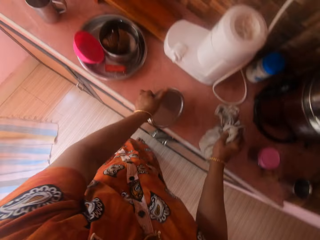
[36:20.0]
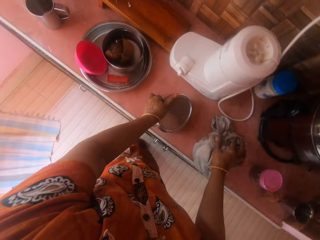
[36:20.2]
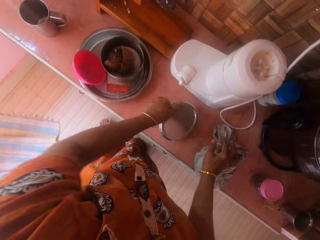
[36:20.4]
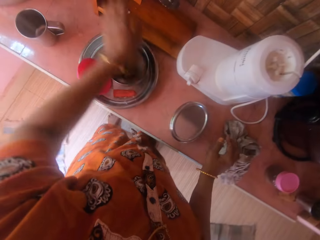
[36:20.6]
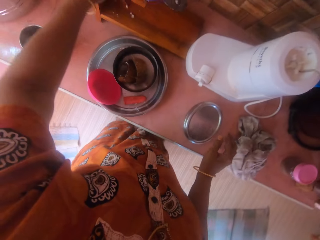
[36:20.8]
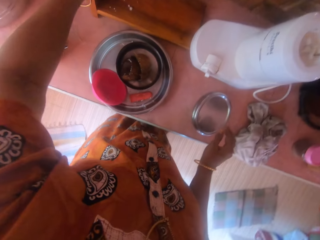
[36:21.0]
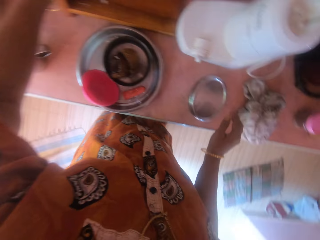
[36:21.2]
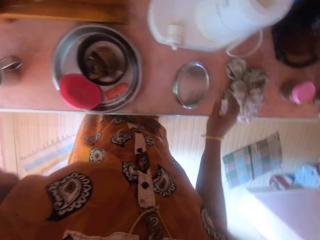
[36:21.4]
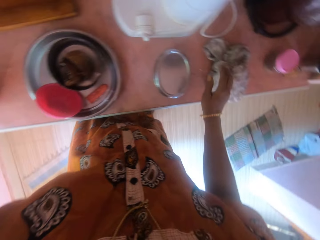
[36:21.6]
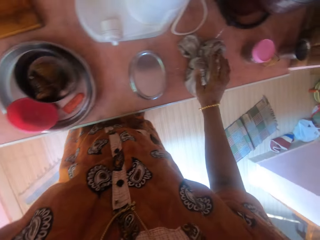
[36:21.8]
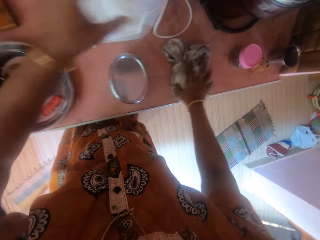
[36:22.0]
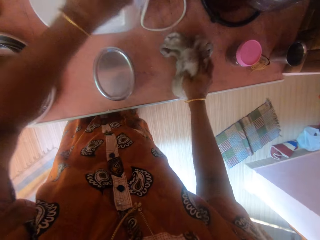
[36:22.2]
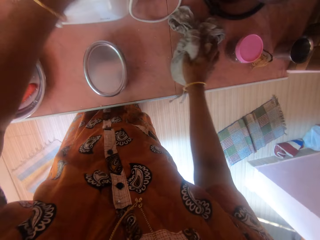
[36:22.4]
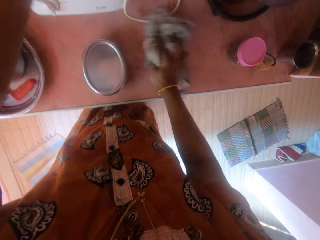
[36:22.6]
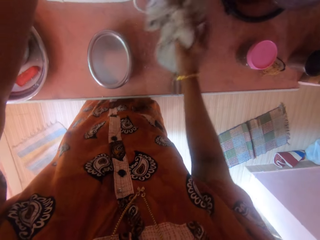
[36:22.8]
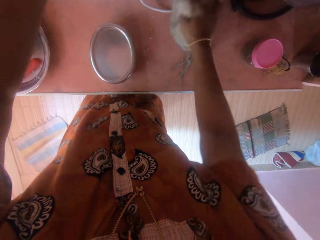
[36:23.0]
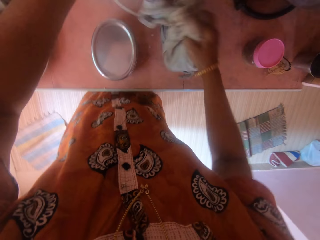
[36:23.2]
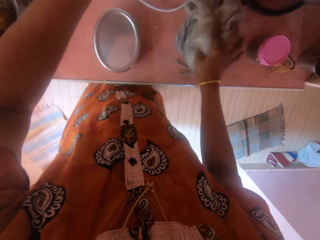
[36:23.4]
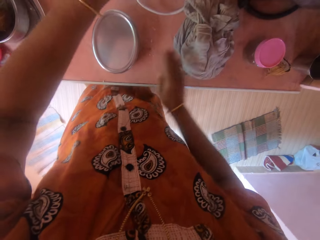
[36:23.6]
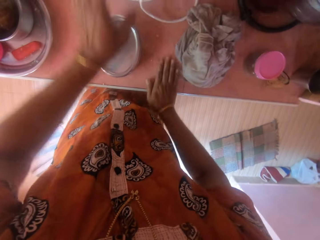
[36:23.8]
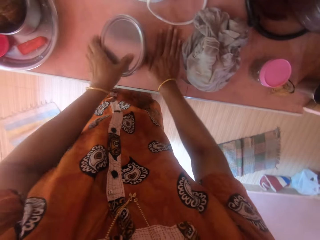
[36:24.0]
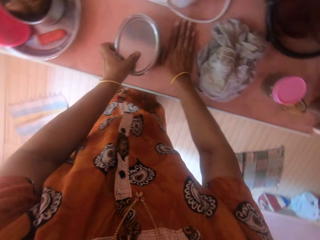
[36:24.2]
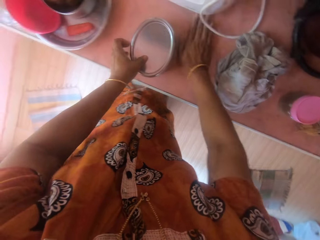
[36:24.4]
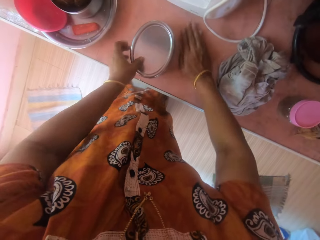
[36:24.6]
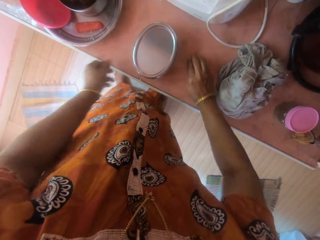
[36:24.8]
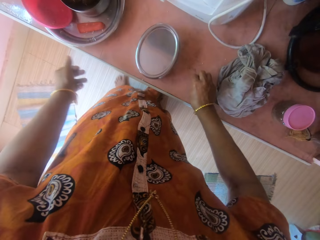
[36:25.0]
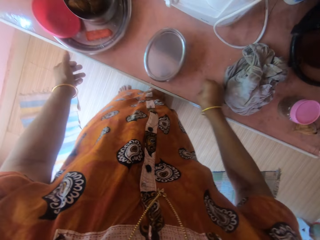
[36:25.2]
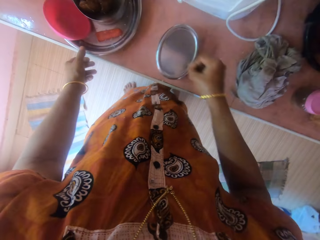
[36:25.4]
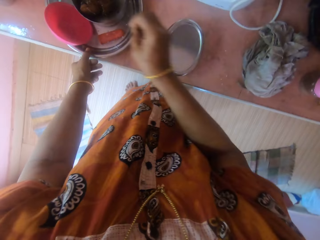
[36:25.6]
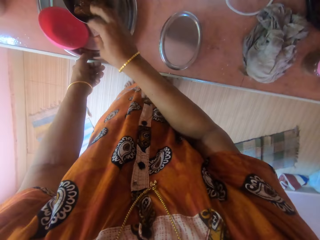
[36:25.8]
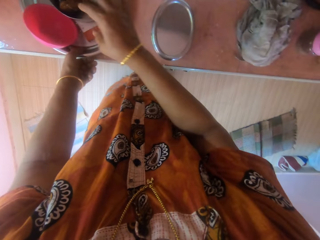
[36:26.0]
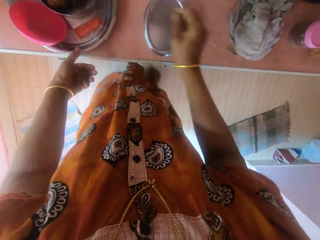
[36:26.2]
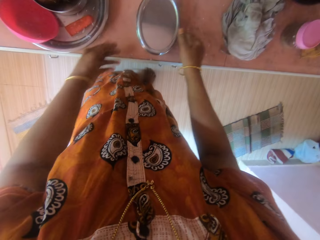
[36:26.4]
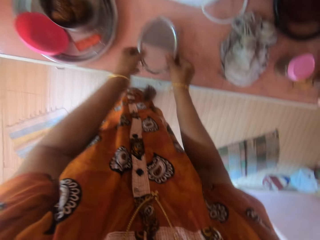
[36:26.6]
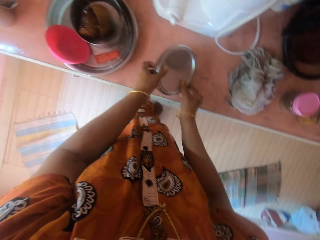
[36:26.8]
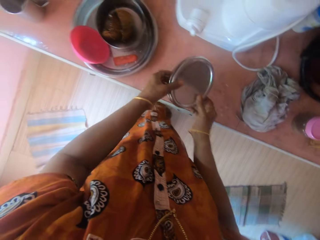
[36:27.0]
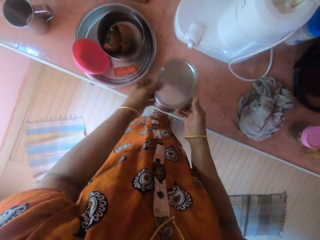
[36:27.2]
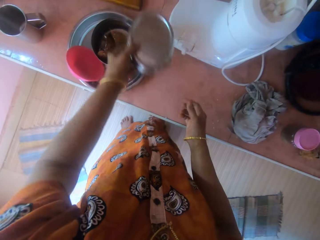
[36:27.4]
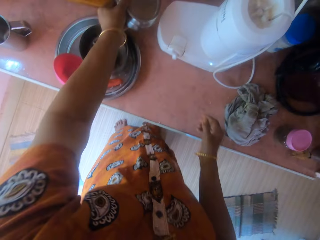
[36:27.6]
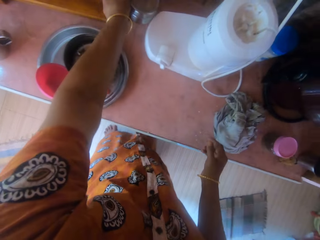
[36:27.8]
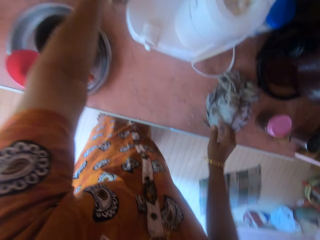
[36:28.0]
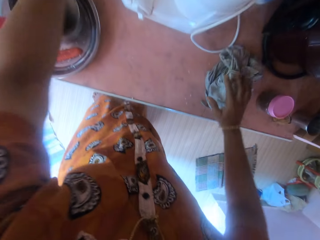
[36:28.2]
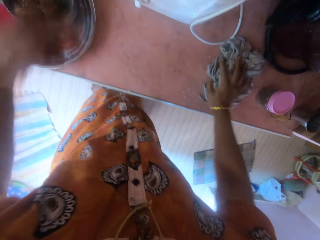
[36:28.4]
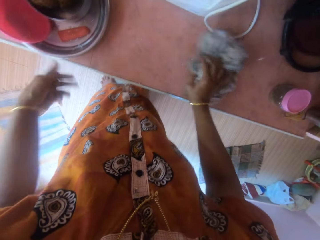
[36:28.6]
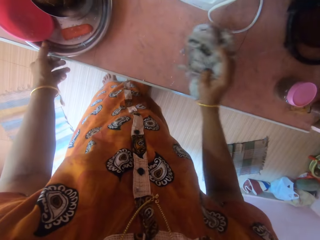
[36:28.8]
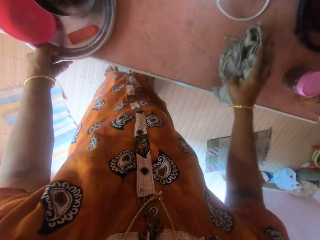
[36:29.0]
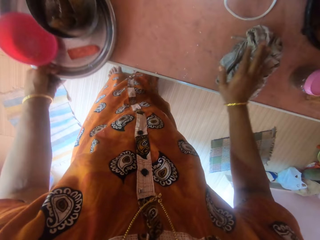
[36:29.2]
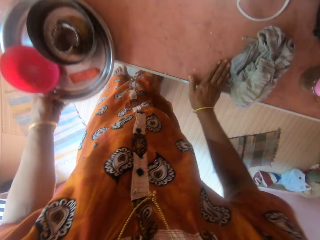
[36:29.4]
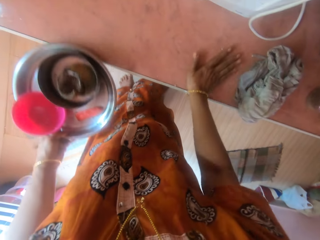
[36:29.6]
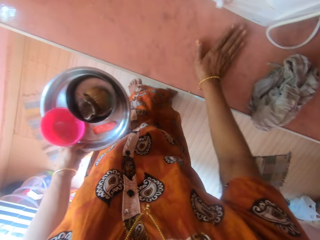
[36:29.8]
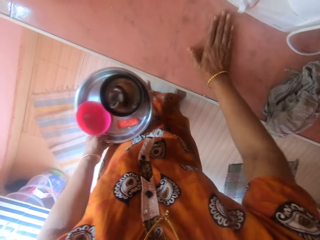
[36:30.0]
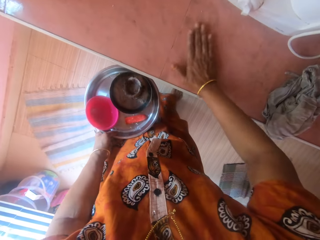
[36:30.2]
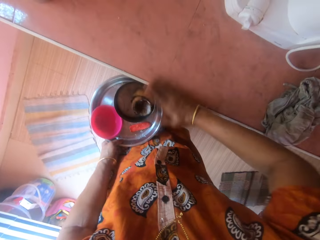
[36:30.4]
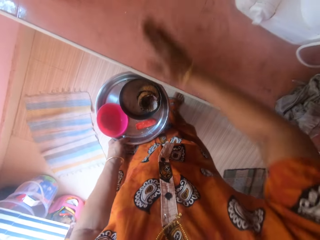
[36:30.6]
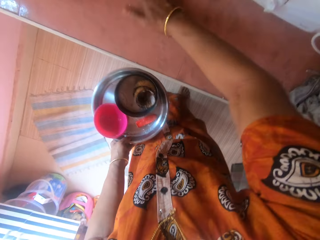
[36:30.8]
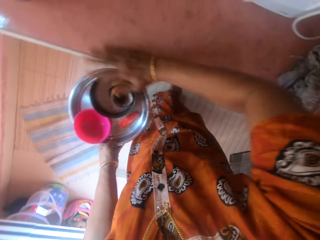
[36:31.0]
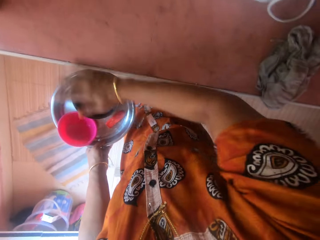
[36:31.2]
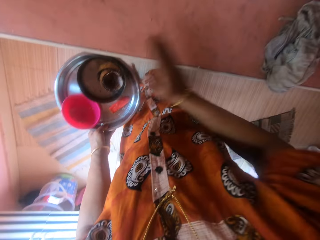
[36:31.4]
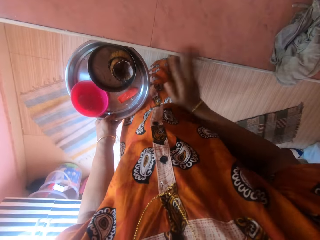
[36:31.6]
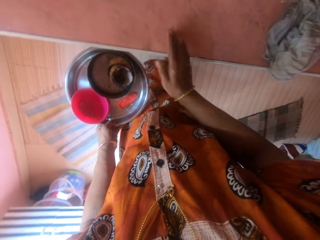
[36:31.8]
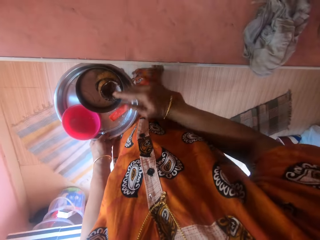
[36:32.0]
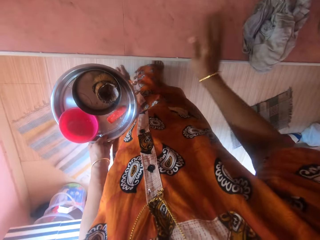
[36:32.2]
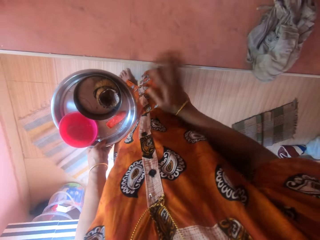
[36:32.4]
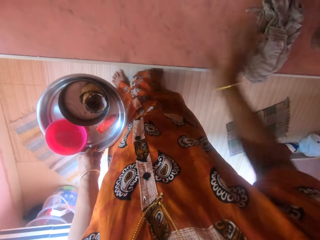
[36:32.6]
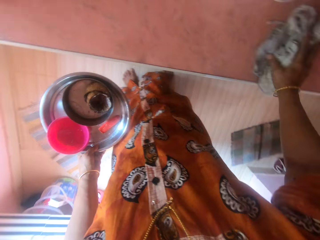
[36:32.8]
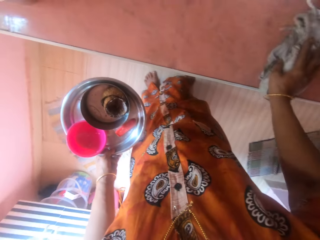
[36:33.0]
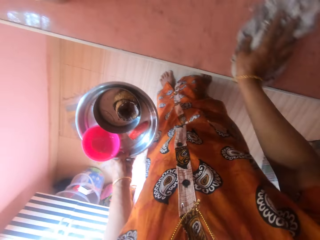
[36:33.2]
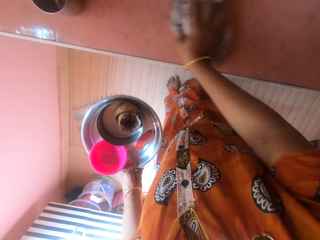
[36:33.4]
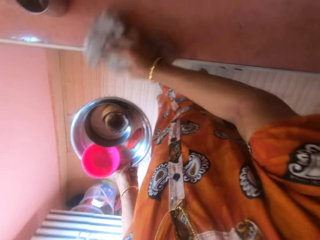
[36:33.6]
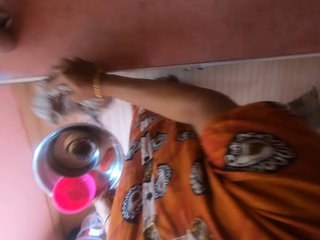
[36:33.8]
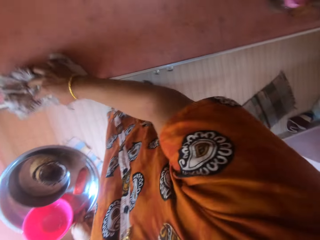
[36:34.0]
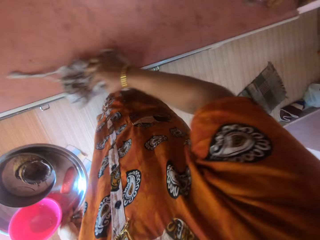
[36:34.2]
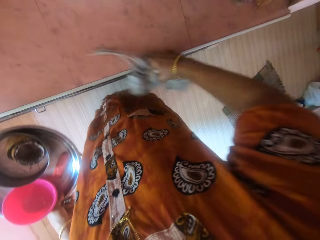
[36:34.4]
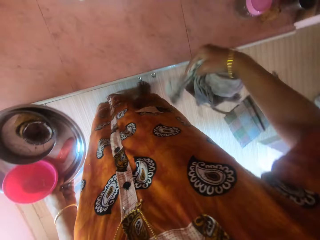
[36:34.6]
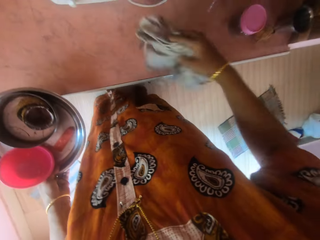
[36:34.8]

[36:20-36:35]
The camera wearer drops the rag on the other counter and drops the stainless container on the other counter. She moves a wood on the other counter with her left hand. She moves a kettle on the other counter with her left hand. She moves it again. She cleans the other counter with the rag. She drops the rag on the other counter. She picks some dirt from the other counter with her right hand. She moves the stainless container with her left hand. She drops the dirt in a tray. She picks the stainless container from the other counter with both hands. She drops the stainless container on the other counter with her left hand. She cleans the other counter with the rag and picks the rag from the other counter with her right hand. She picks the tray from the other counter with her left hand. She moves the tray. She swipes the dirt on the other counter to the tray with her right hand. She puts something in the tray. She cleans the other counter with the rag and picks the rag from the other counter with her right hand.

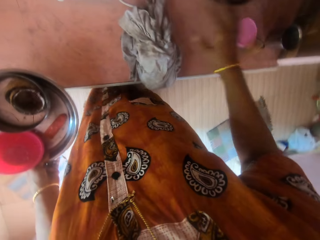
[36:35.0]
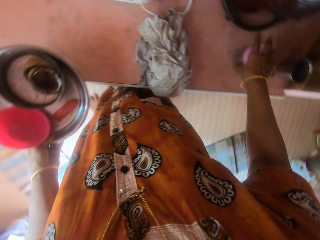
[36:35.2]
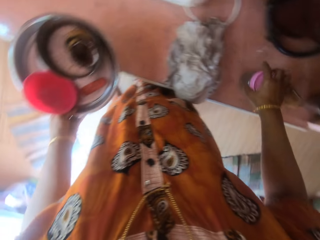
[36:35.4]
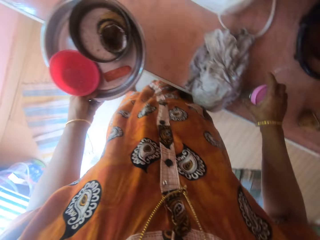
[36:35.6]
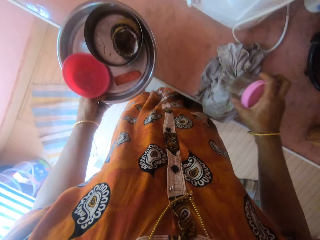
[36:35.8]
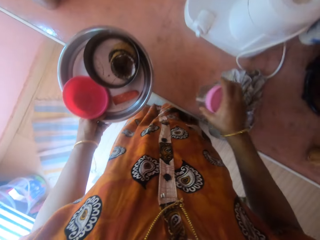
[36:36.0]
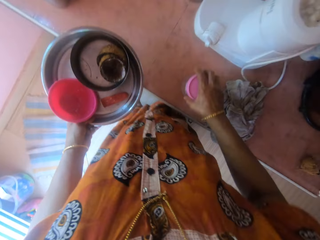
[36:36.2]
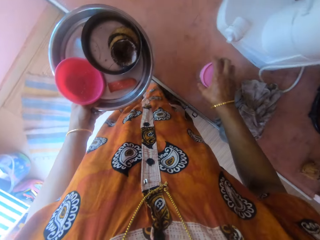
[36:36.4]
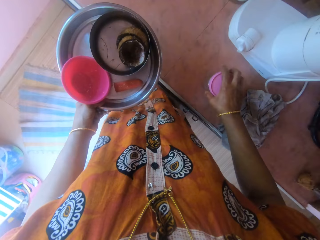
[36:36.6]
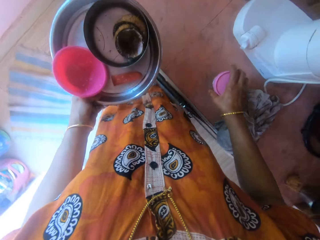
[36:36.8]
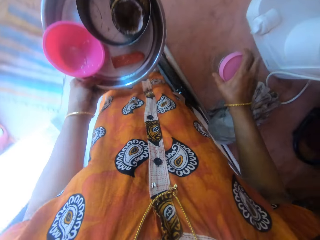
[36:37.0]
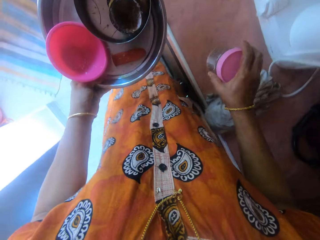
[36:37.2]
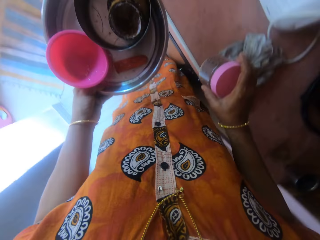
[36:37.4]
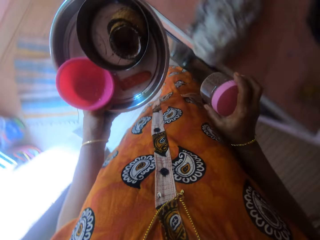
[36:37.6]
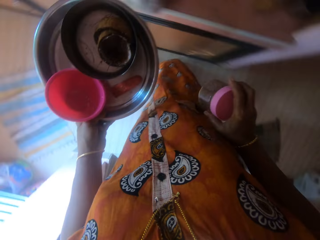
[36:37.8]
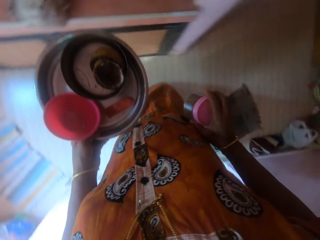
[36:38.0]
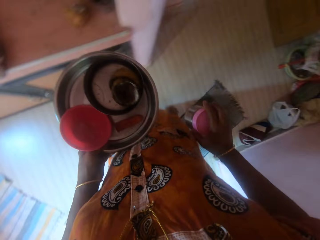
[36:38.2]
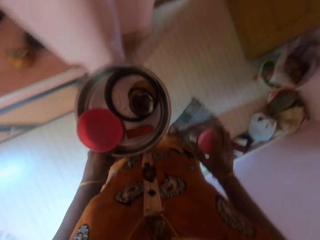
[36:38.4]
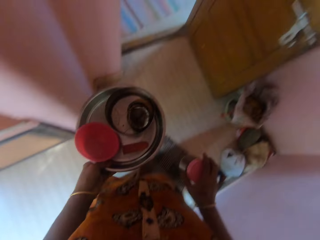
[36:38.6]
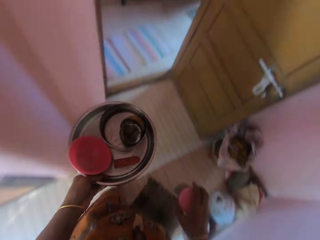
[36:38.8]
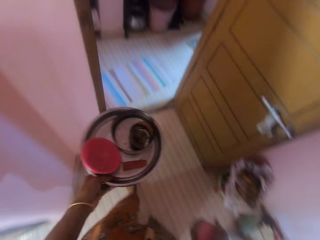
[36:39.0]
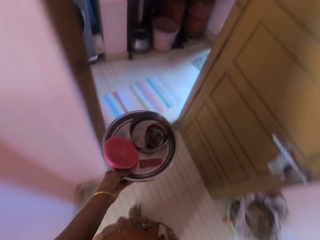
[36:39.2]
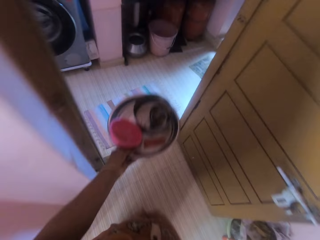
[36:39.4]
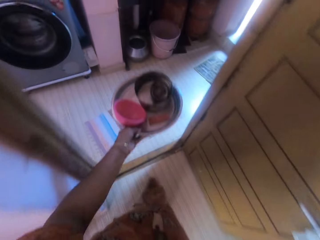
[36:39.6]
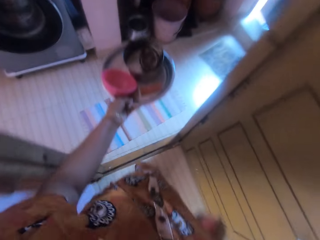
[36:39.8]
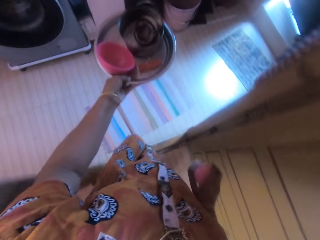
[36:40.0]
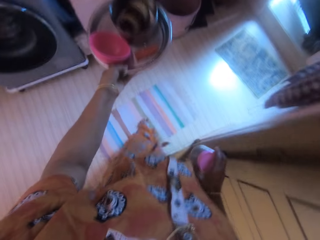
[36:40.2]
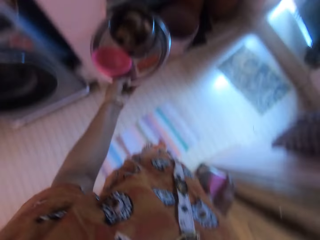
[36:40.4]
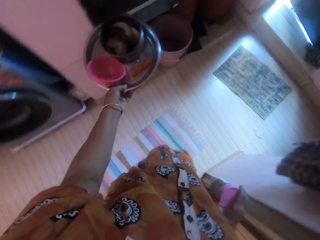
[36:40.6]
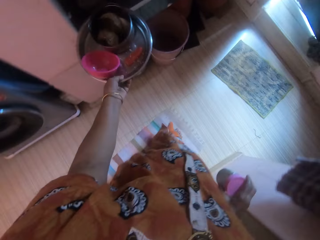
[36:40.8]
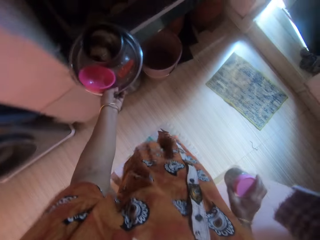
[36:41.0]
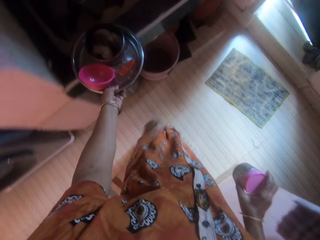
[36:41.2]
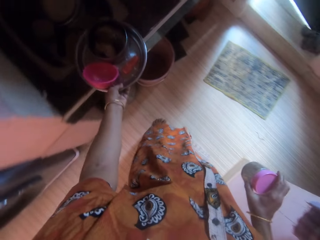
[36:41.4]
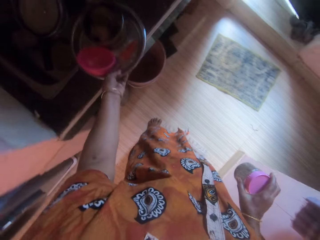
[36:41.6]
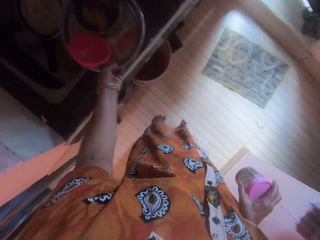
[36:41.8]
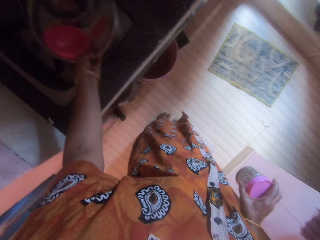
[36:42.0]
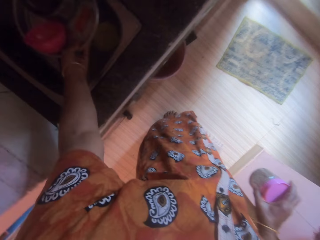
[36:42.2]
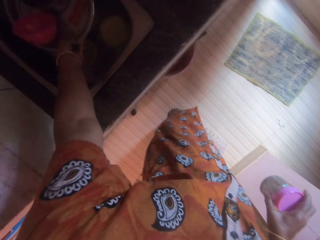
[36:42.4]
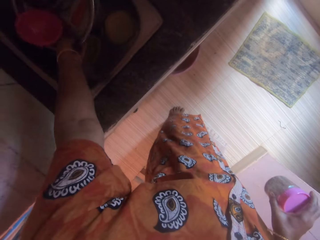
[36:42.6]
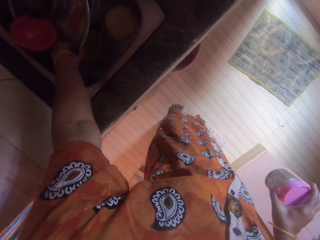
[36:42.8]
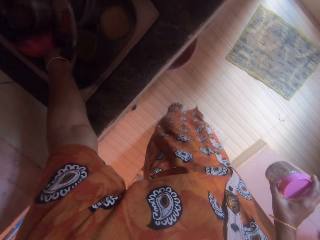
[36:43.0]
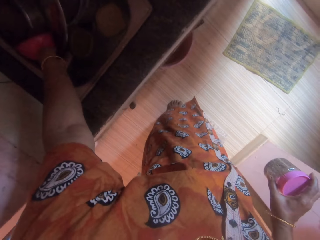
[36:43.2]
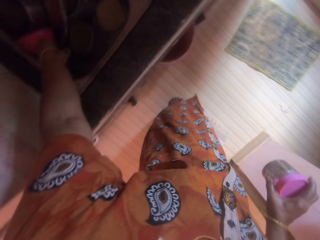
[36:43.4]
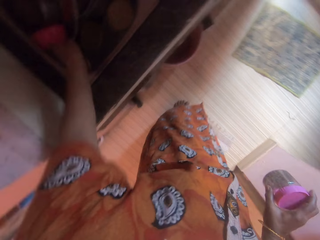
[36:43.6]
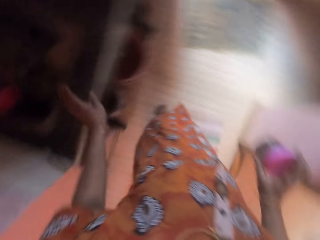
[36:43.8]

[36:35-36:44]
The camera wearer drops the rag on the counter. She picks a container from the other counter with her right hand. She moves something. She walks in the room. She drops the tray in a sink.
